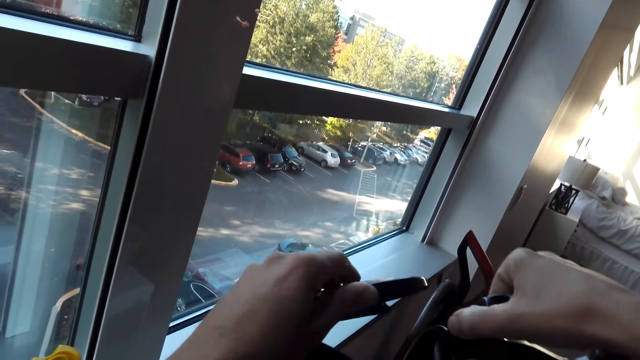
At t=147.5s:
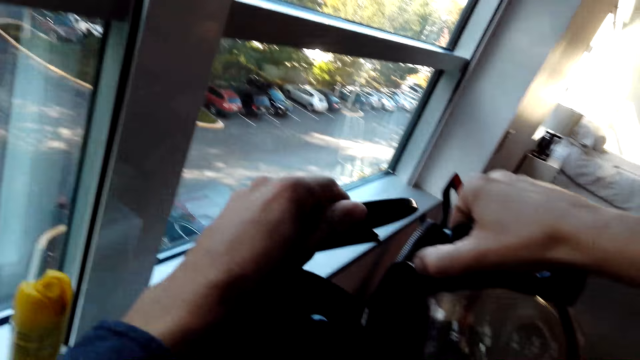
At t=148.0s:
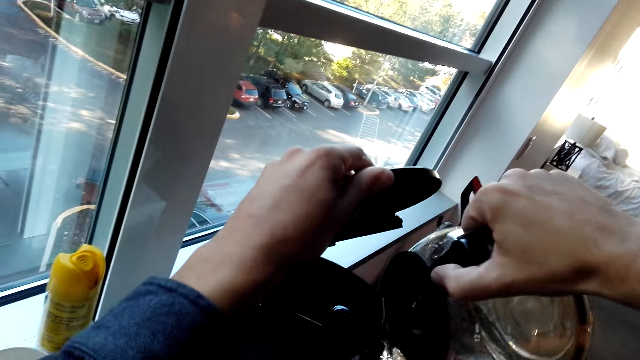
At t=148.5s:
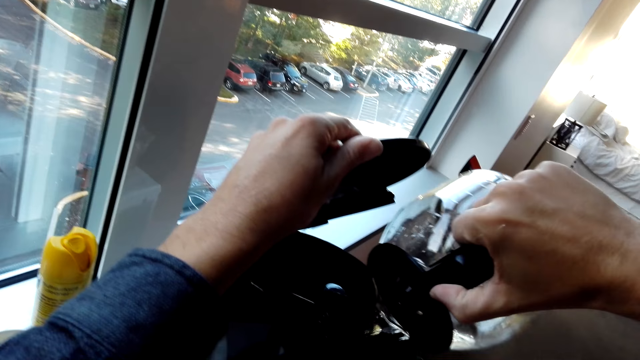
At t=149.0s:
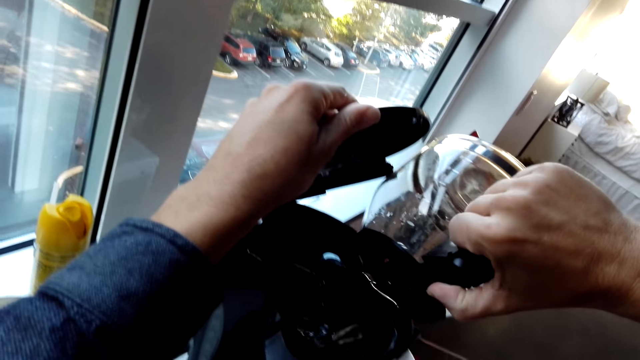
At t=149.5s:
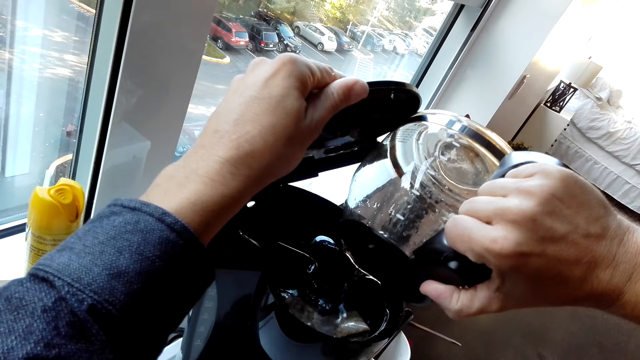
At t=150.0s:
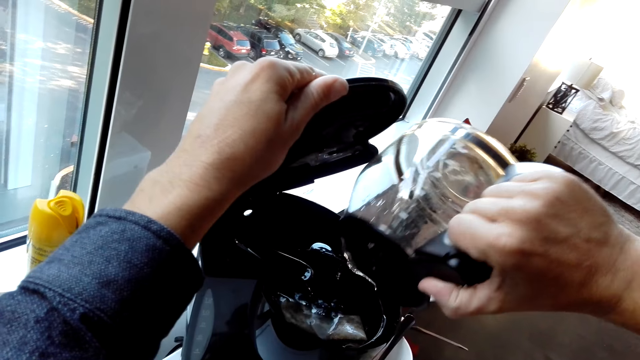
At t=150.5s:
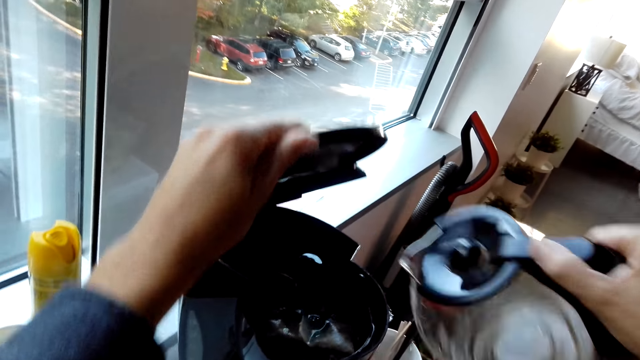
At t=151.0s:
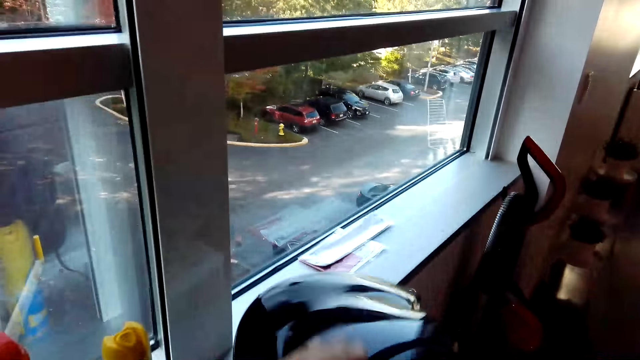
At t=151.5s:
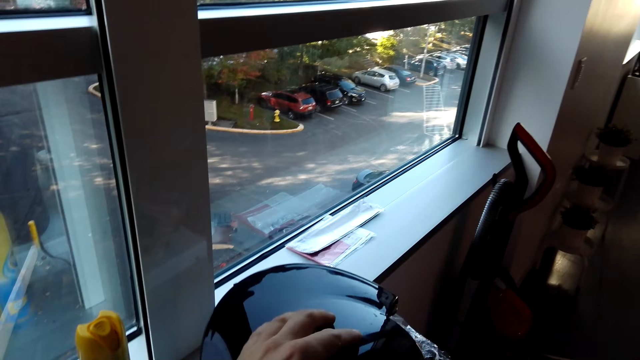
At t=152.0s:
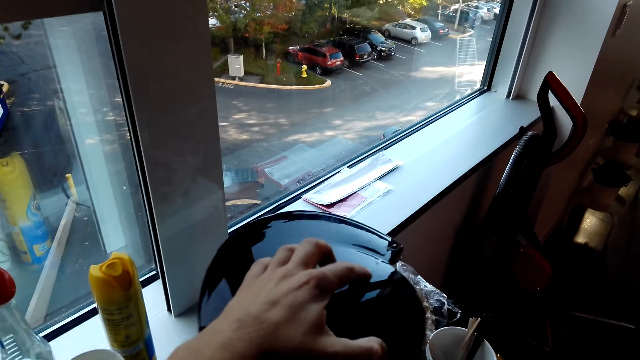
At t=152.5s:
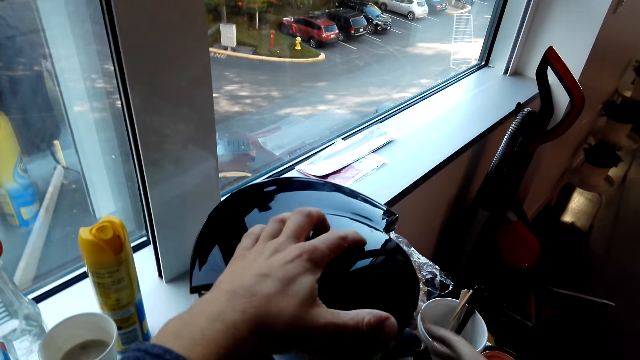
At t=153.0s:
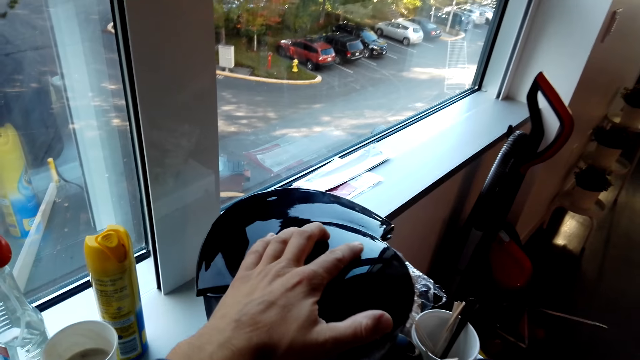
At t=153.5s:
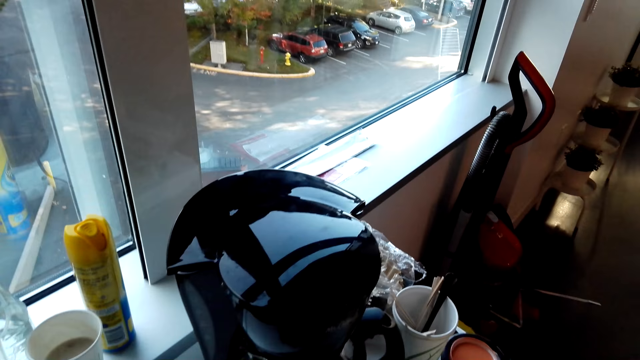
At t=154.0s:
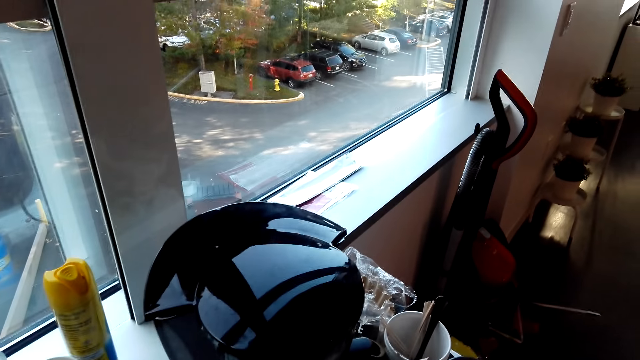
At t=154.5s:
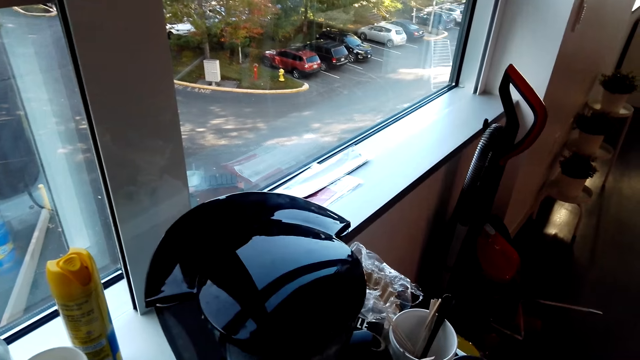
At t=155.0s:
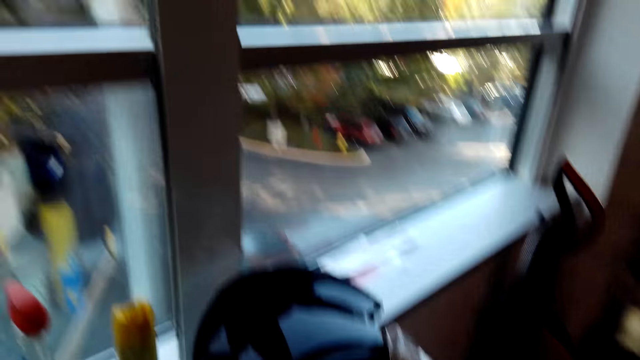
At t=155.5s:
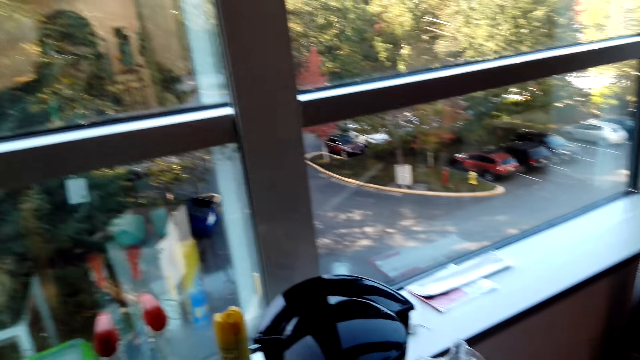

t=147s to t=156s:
The camera wearer does something. They pour water in the coffee maker. They pour something on the cup. They close the coffee maker. They do something.

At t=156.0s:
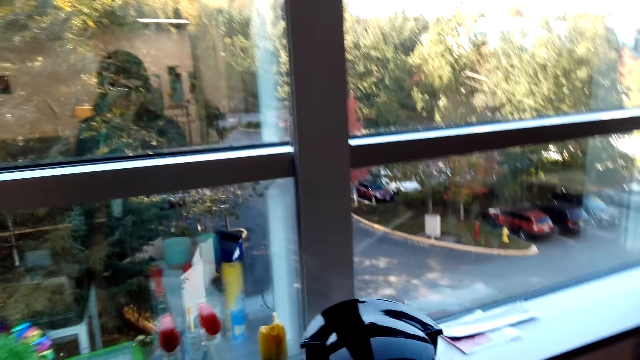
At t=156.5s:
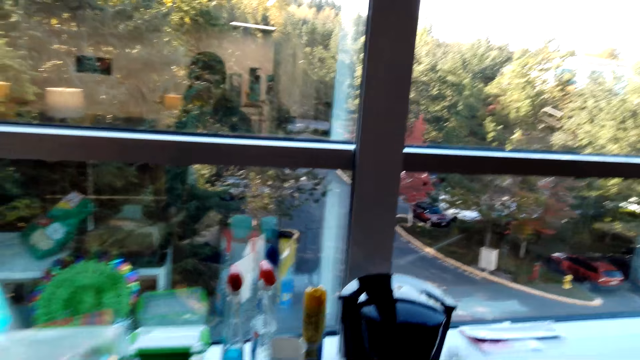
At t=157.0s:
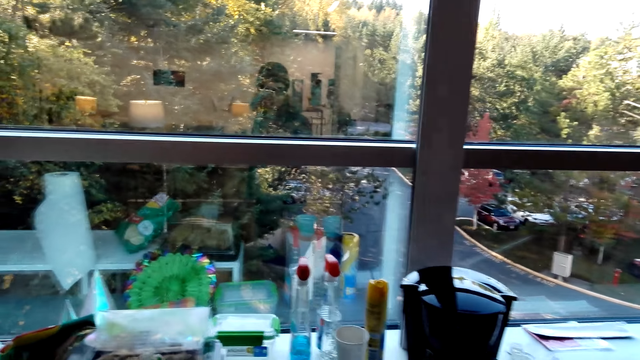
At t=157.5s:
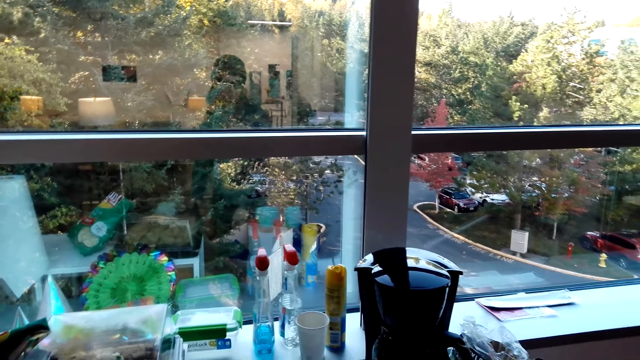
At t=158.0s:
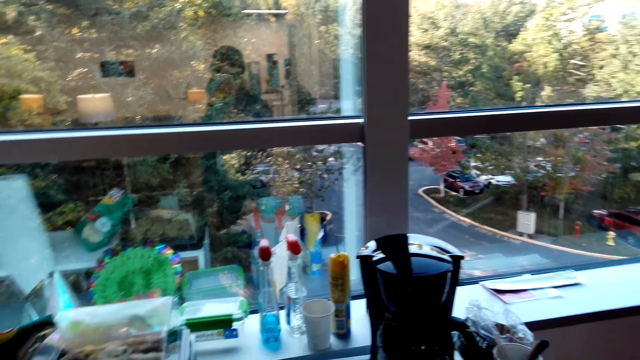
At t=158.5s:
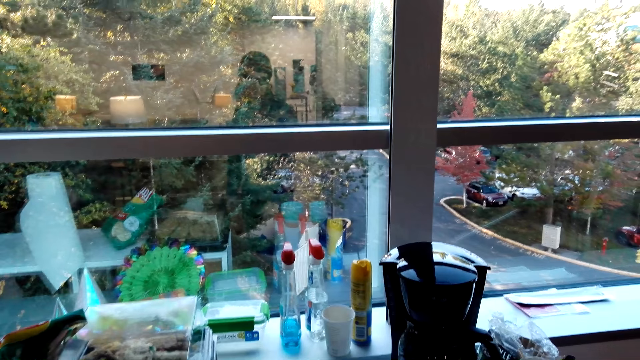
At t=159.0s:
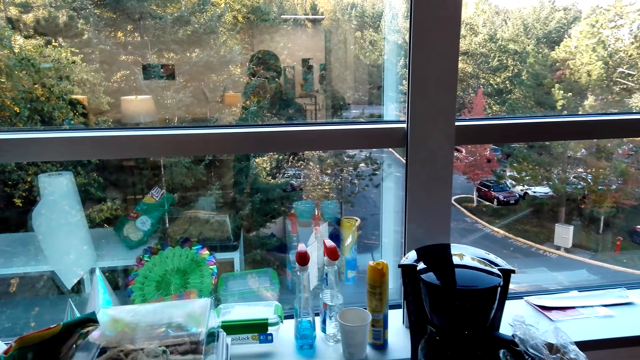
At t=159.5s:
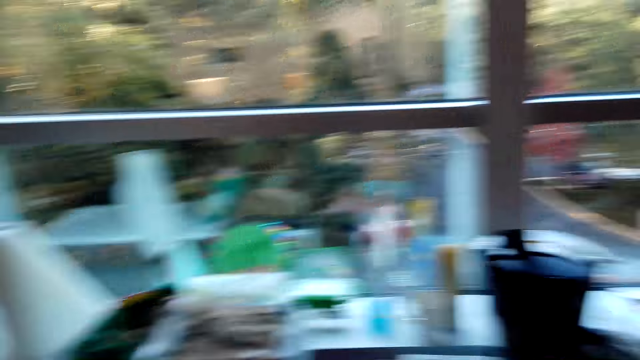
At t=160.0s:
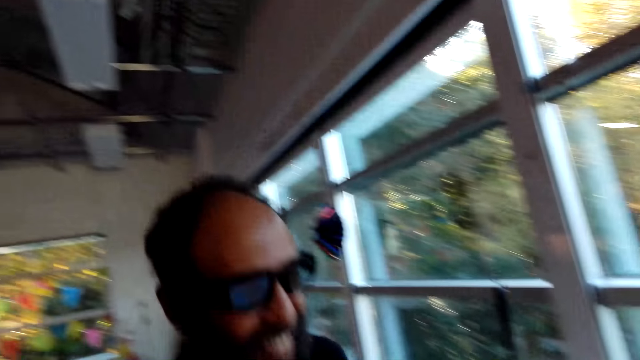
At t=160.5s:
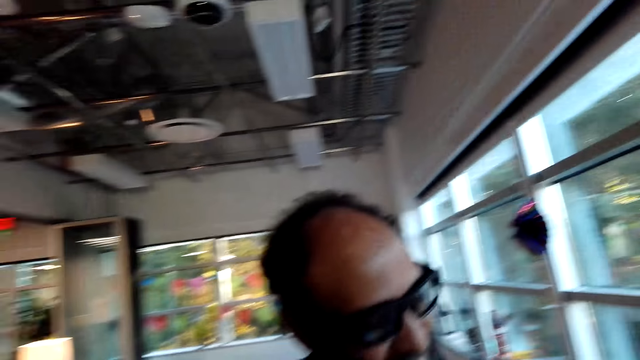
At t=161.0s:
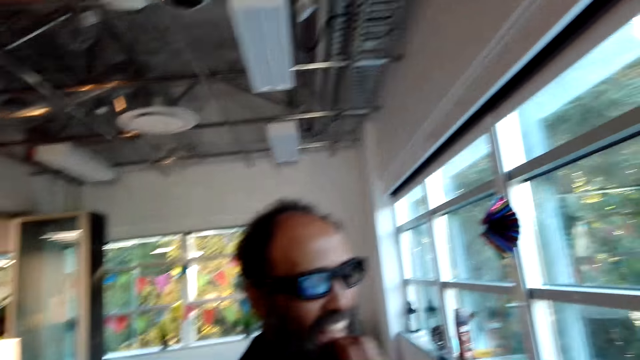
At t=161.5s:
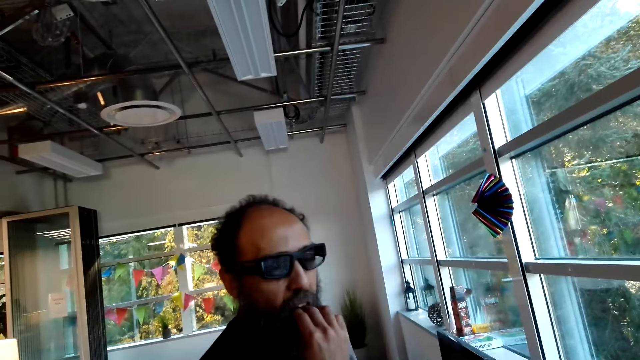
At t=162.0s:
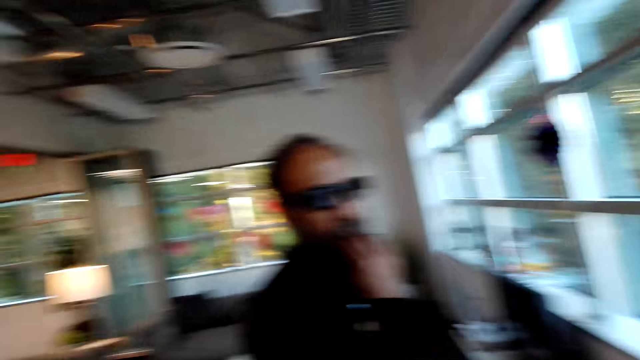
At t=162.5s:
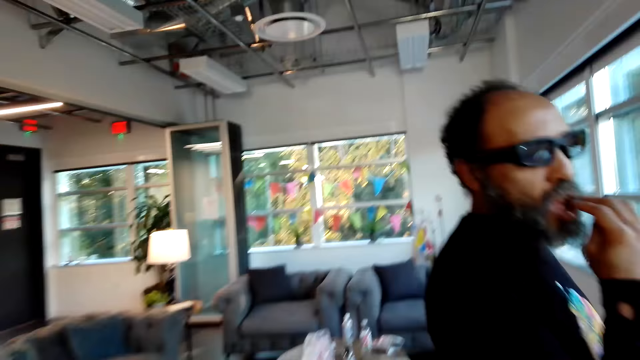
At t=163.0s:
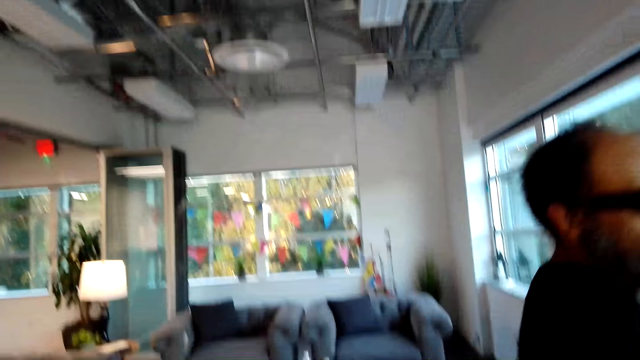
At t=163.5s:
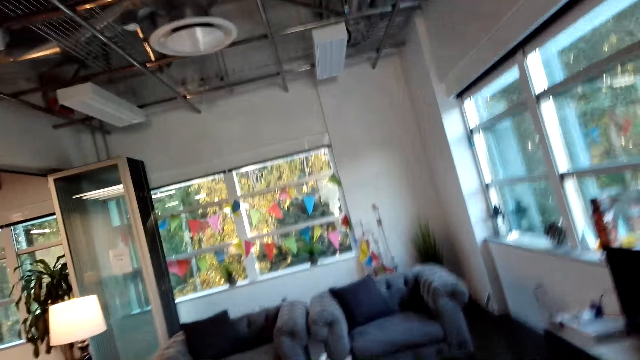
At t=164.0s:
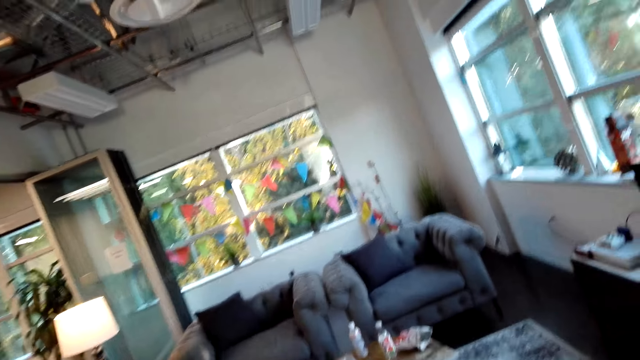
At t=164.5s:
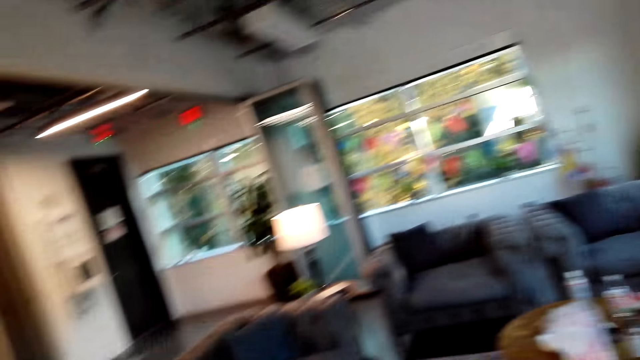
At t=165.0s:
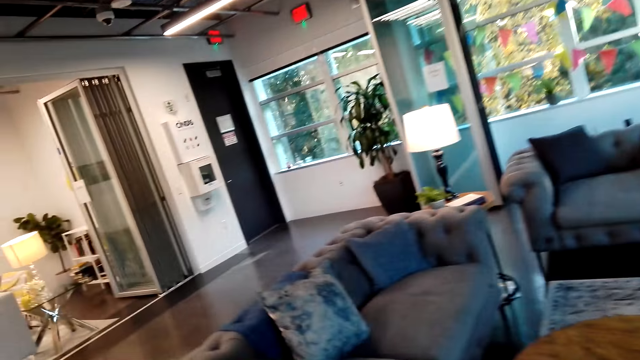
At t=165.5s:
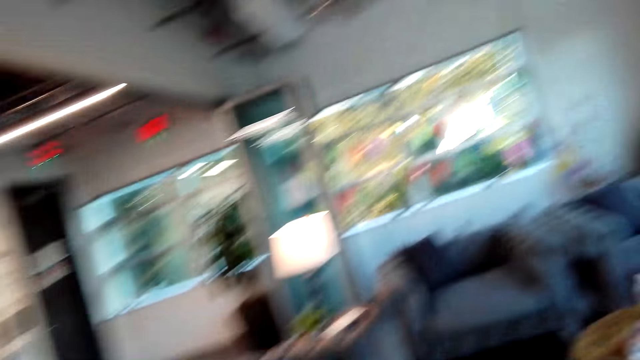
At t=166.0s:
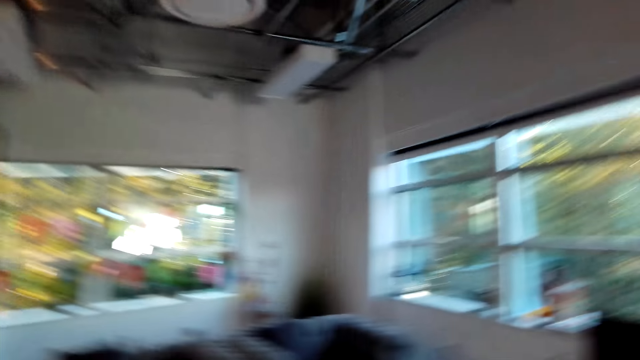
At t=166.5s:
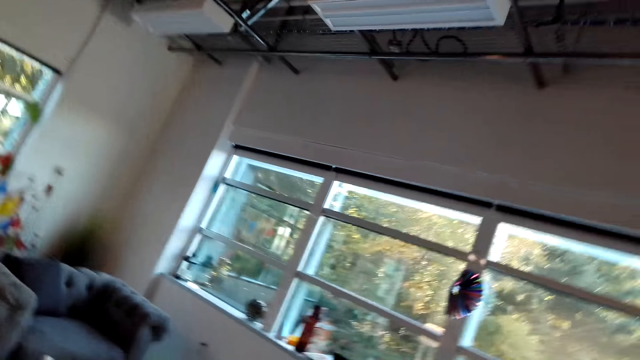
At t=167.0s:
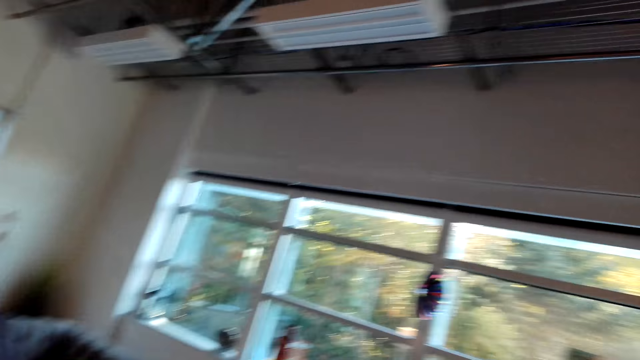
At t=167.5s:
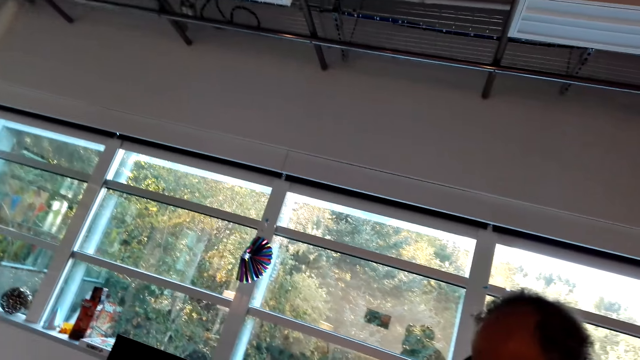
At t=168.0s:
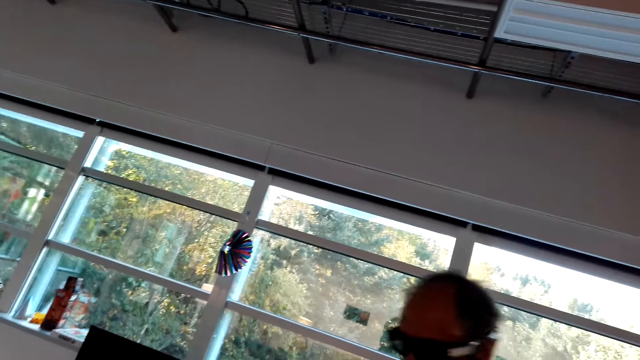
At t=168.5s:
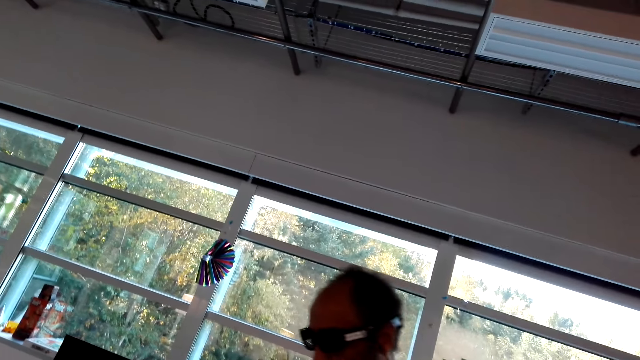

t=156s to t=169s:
The camera wearer looks around. They do something. A man talks to the camera wearer. The camera wearer talks to the man. They look around. They do something.
